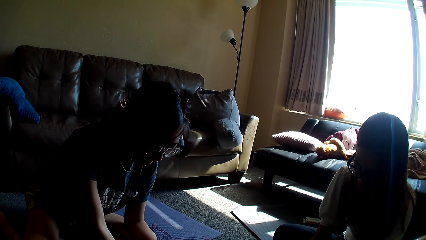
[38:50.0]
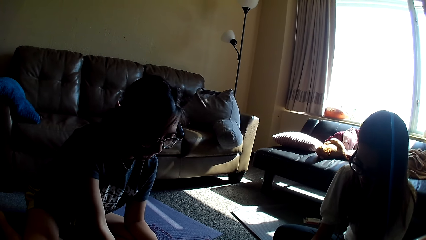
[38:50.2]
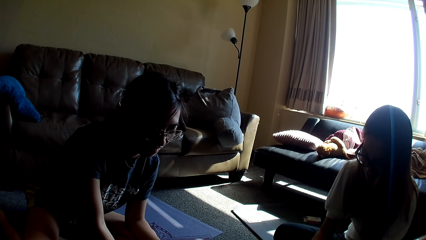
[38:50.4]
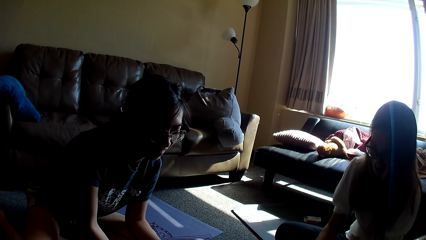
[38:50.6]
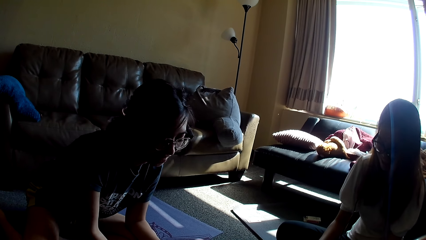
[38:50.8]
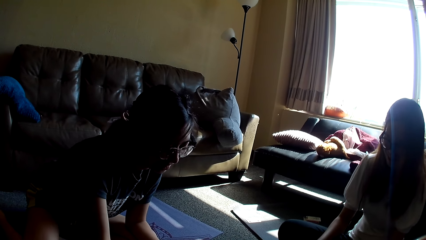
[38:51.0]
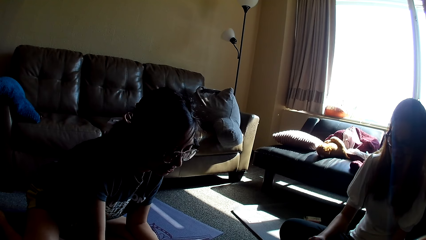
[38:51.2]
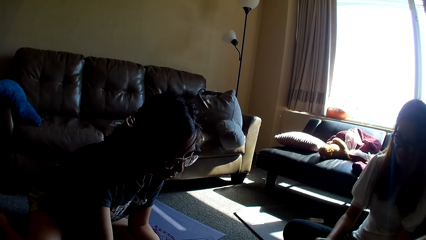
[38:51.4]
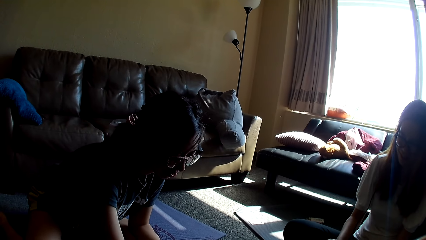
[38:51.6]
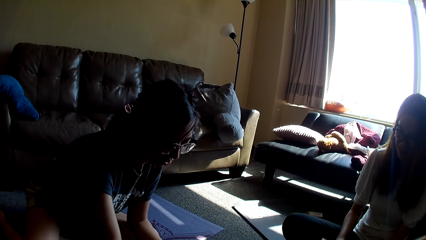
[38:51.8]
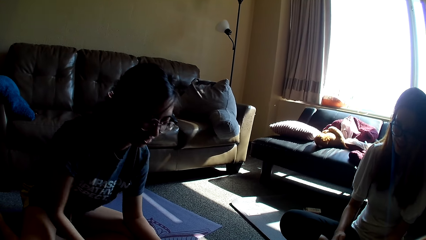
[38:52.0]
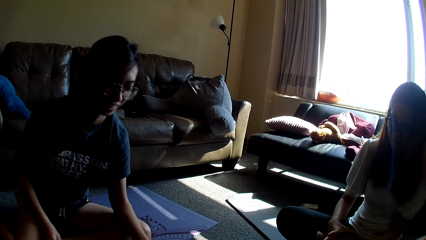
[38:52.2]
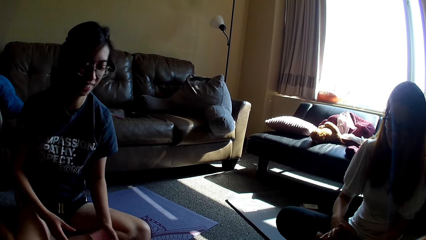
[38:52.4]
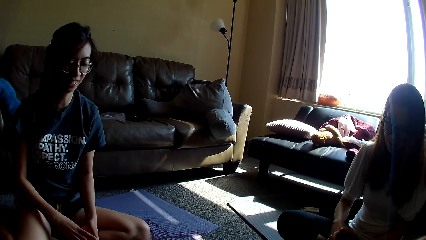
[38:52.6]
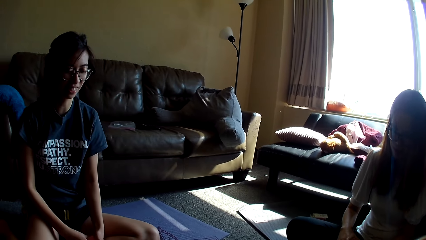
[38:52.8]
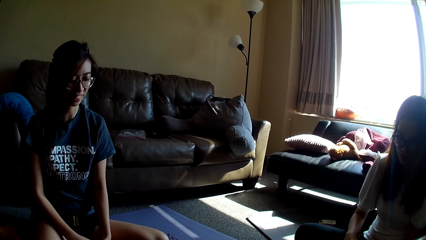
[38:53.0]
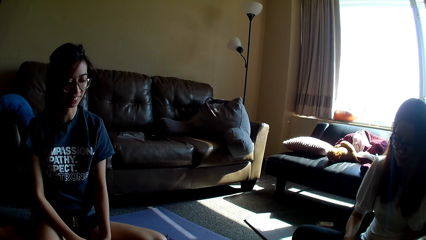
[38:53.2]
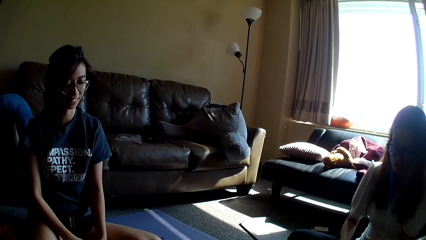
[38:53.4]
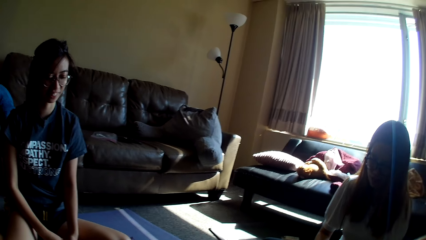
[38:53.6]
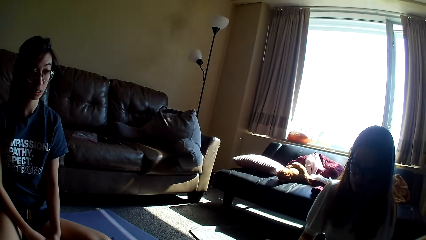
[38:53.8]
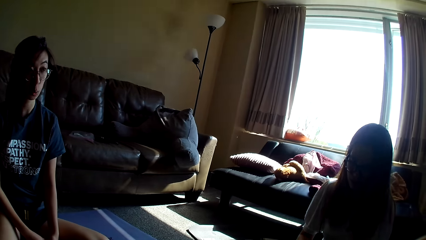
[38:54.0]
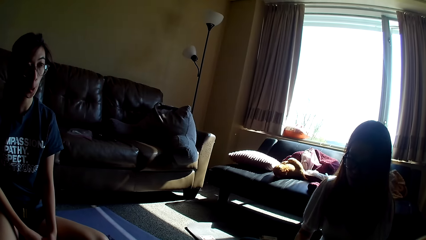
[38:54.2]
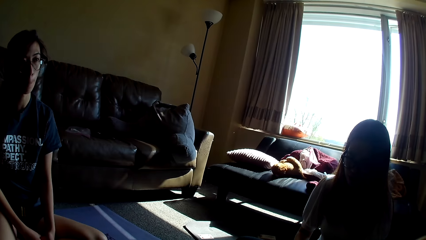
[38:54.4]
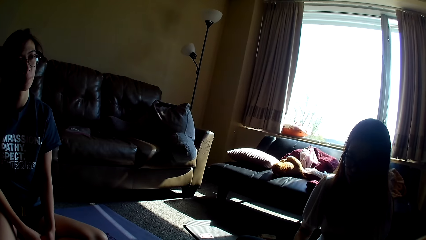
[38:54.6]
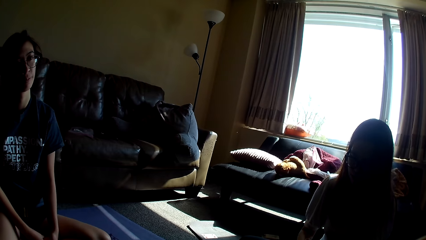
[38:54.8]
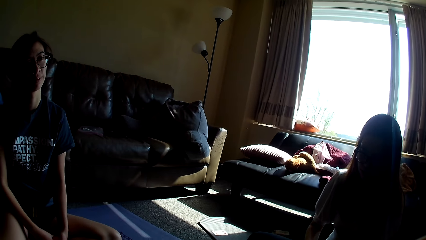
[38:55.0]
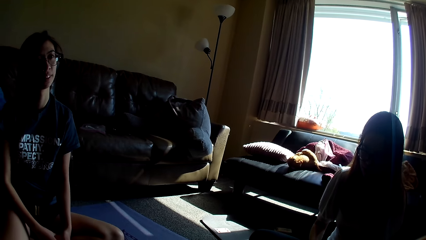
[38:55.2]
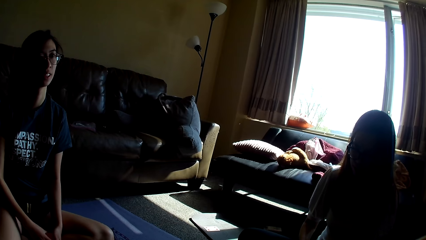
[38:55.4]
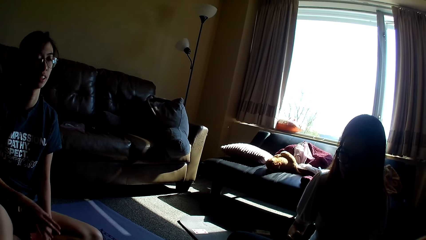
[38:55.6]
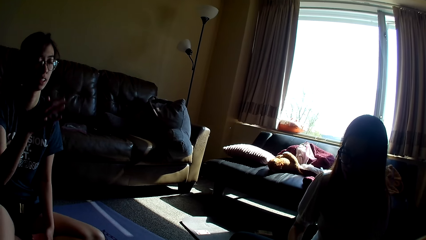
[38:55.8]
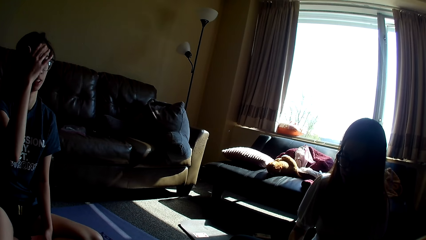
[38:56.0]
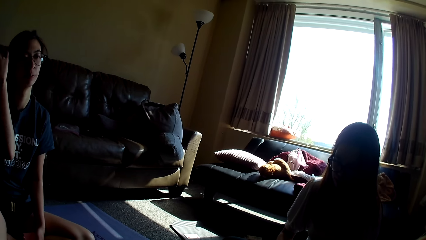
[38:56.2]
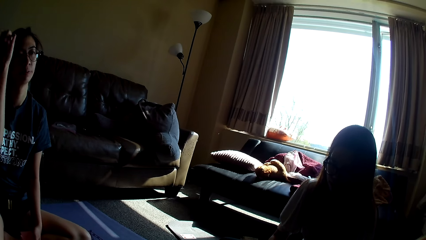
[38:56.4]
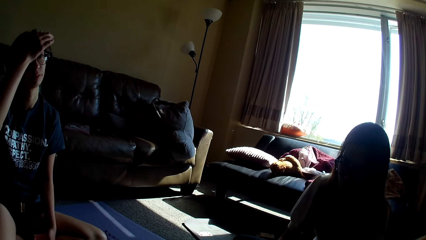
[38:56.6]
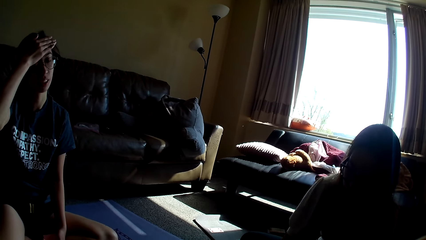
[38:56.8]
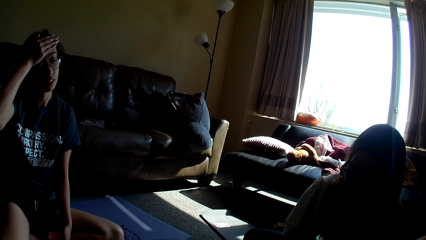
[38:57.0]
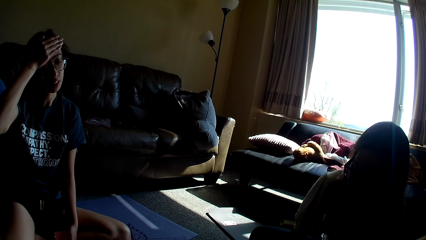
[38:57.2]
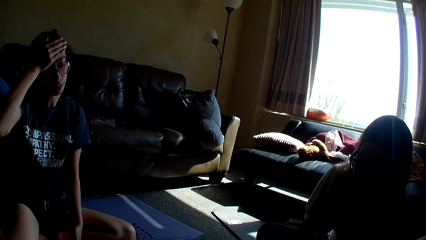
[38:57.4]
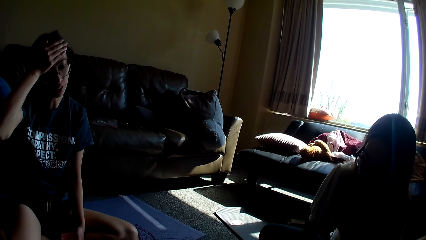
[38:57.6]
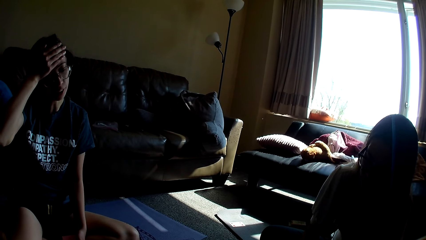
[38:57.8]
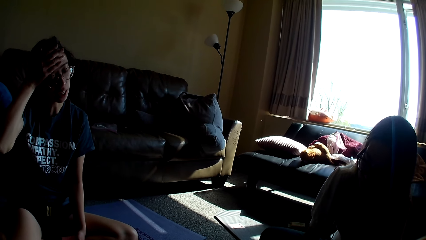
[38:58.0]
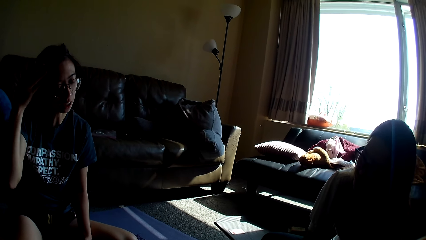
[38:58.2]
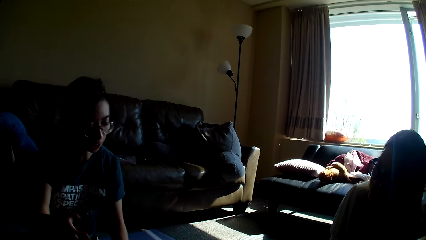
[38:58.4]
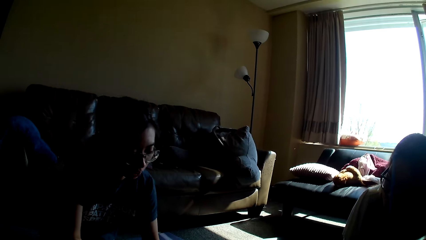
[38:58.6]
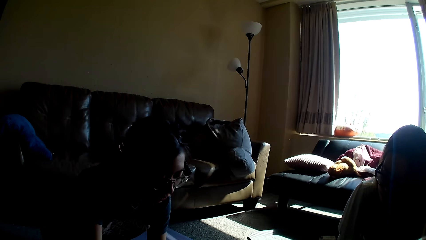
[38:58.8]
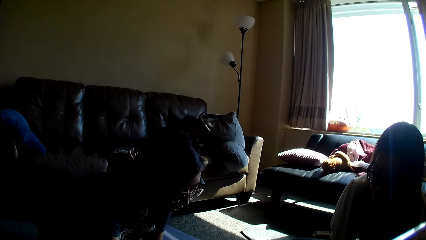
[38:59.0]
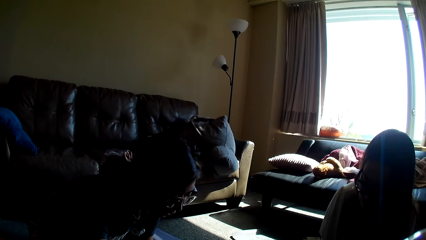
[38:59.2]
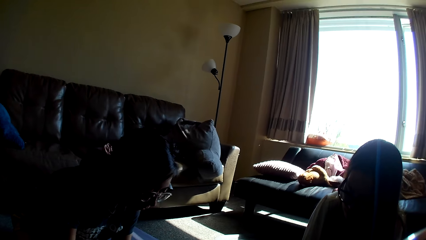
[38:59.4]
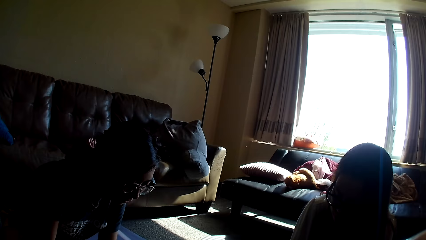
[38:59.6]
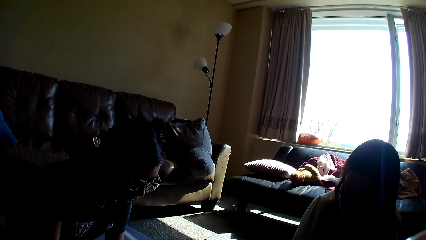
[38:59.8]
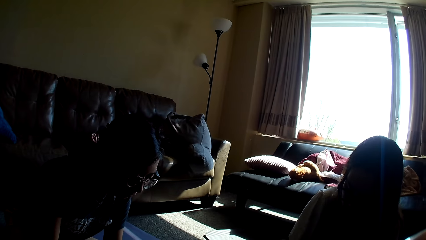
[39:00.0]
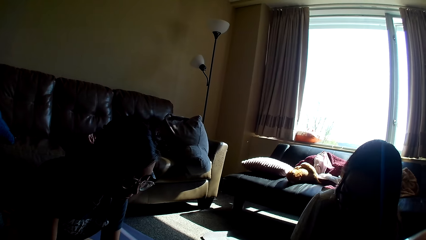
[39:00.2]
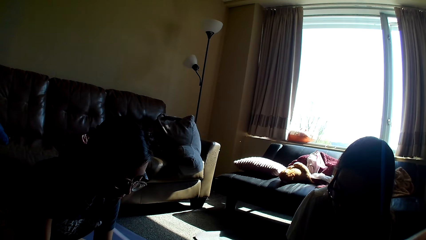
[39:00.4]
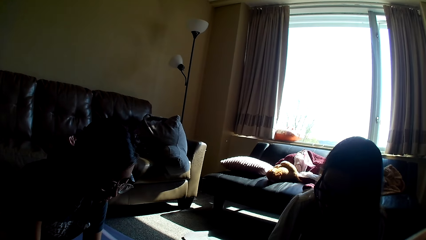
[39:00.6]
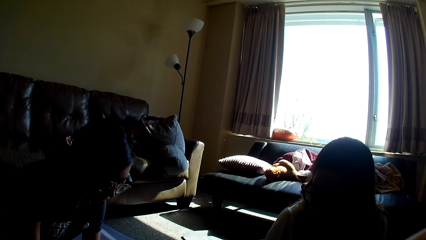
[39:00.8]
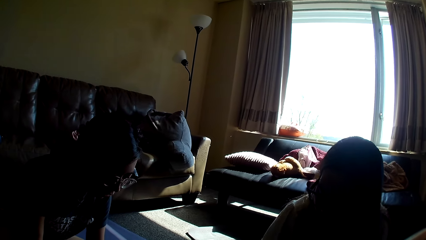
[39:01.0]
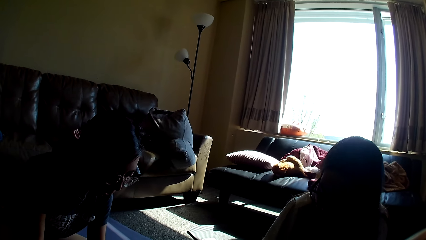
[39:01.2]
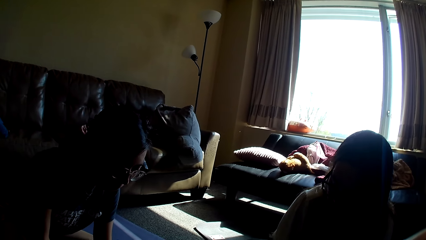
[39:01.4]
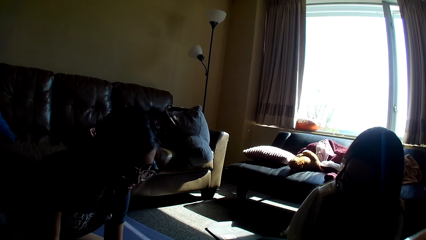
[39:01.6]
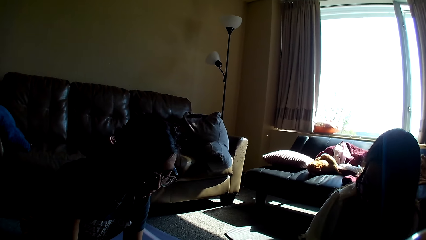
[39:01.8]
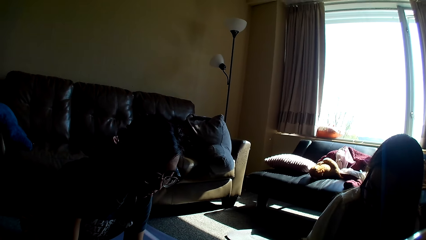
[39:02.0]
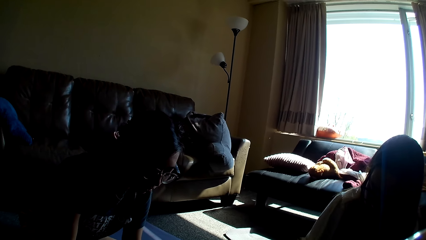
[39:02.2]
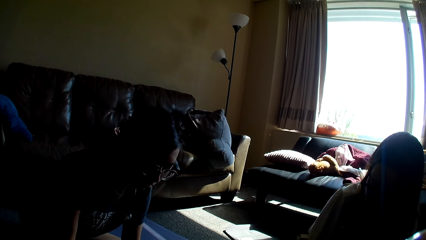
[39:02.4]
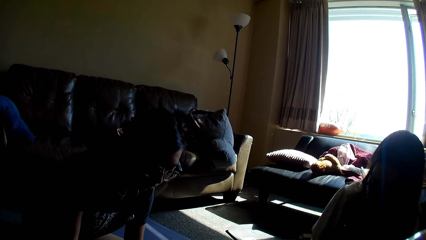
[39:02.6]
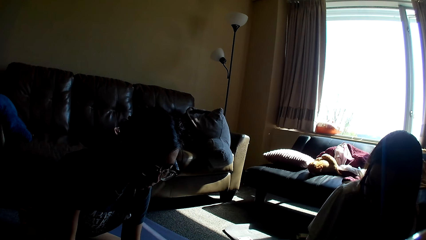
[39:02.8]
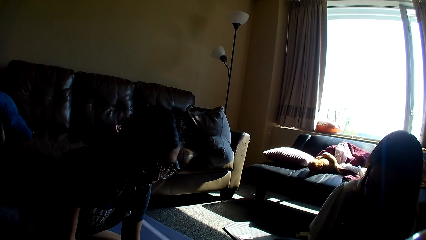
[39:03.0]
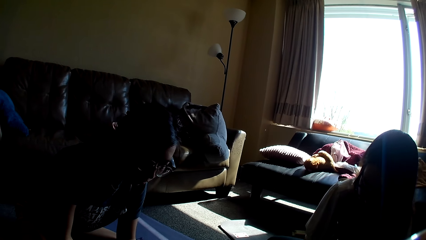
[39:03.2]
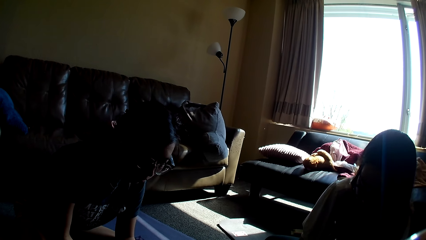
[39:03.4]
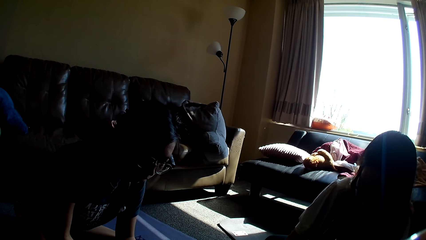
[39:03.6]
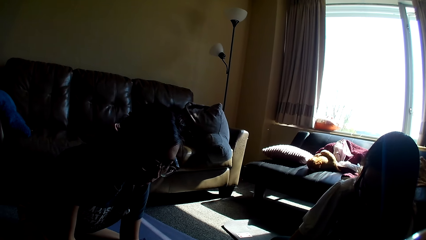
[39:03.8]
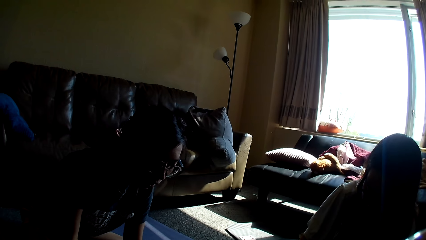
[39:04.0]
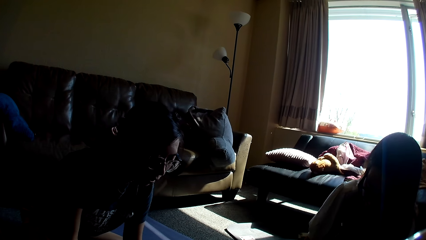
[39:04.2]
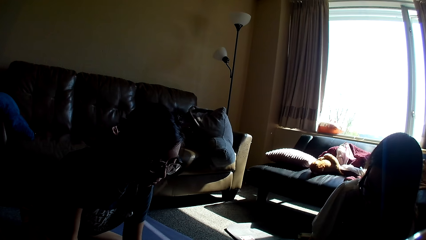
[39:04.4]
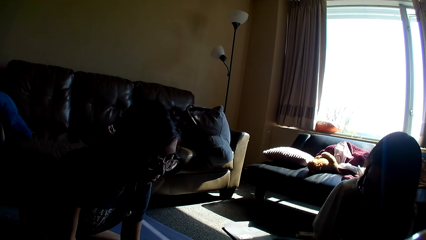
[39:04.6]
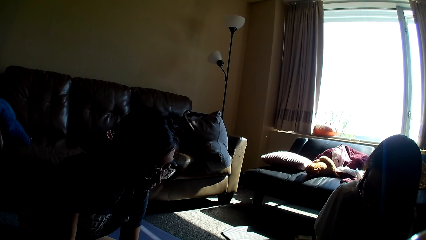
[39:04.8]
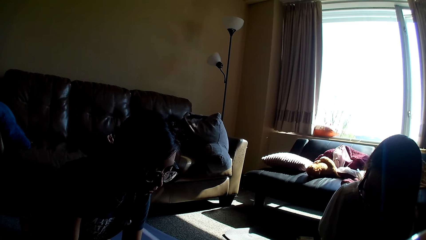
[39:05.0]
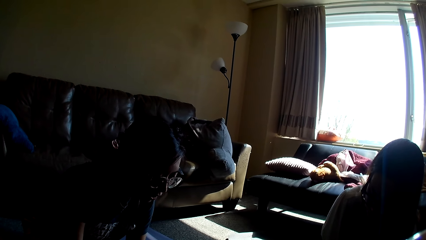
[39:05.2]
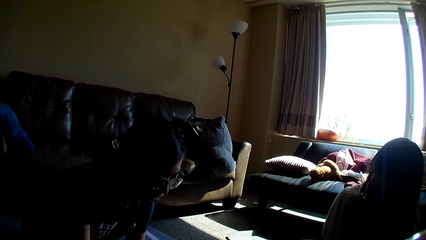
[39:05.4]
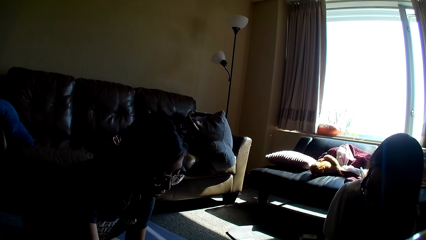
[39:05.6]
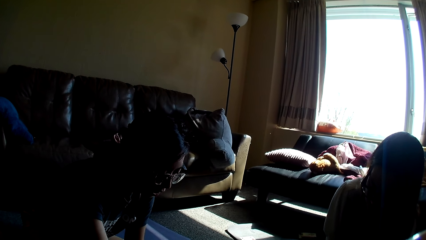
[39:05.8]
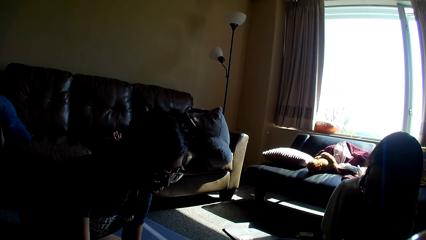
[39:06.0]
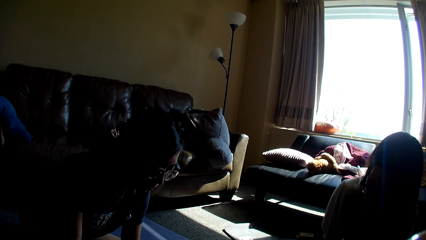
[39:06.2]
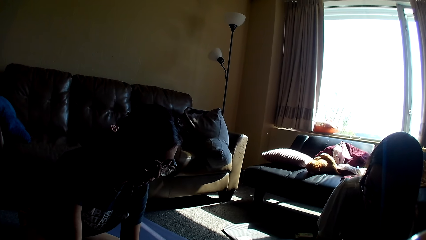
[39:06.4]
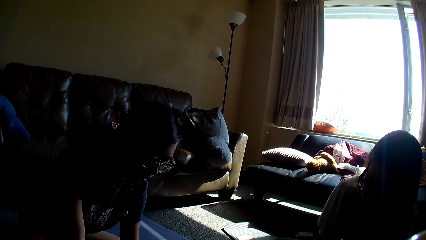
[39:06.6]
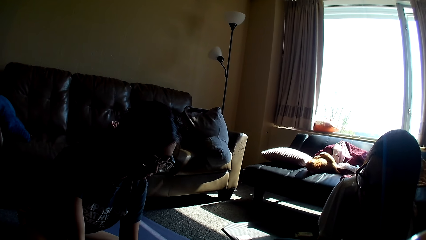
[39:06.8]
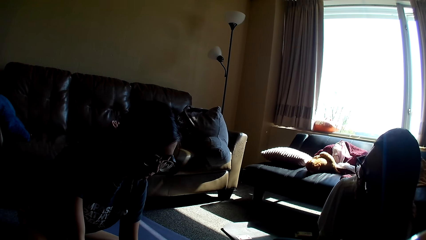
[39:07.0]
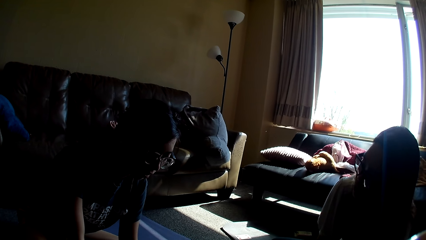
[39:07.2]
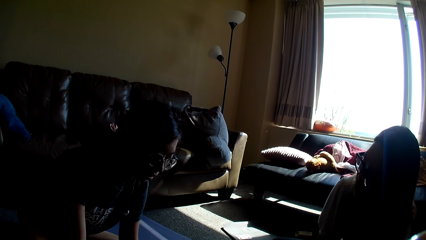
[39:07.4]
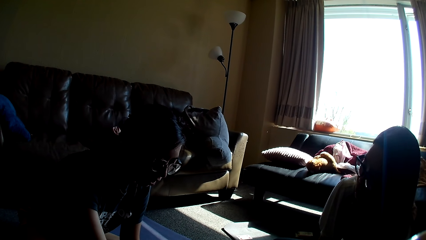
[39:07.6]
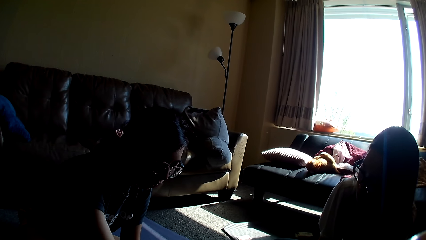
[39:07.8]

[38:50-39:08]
A lady moves a hand, moves back, sits upright, touches her hair, holds her forehead and leans forward. Another lady drops a card game. The first lady moves a hand.
